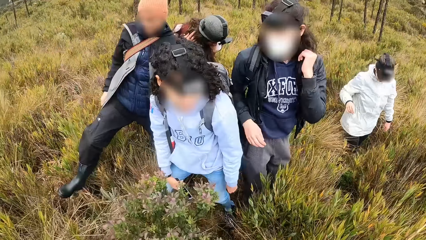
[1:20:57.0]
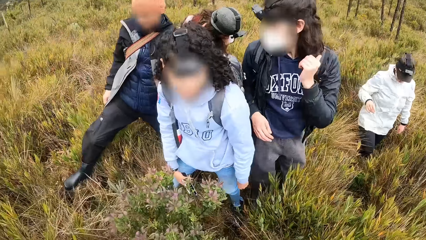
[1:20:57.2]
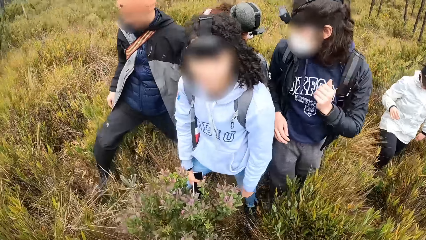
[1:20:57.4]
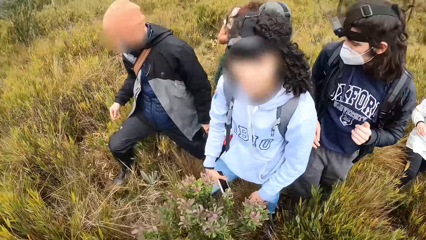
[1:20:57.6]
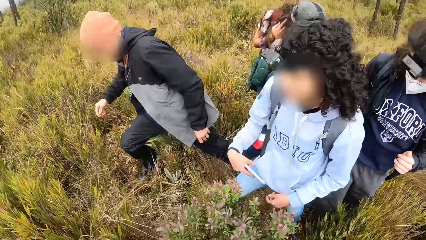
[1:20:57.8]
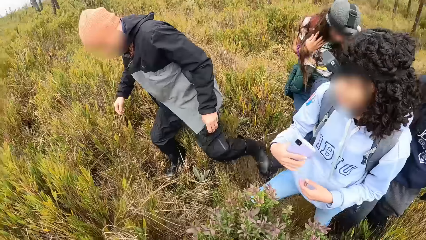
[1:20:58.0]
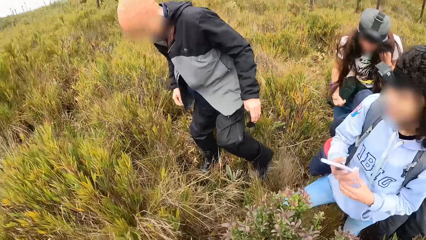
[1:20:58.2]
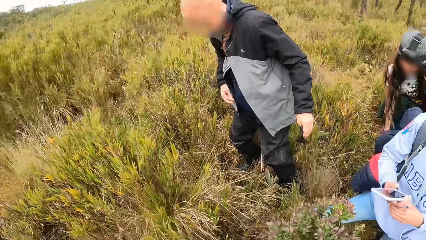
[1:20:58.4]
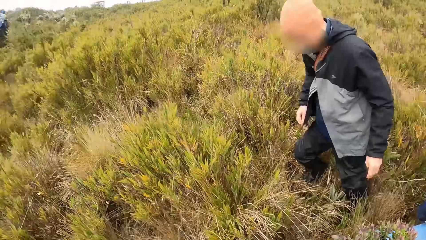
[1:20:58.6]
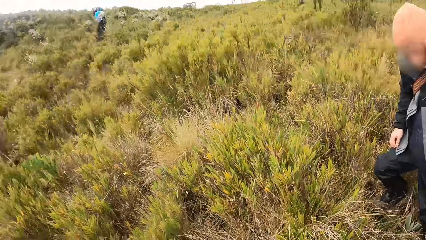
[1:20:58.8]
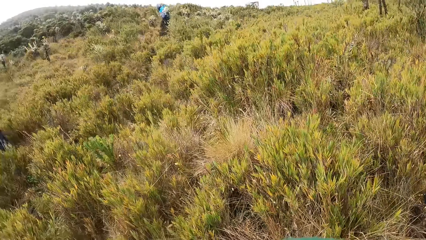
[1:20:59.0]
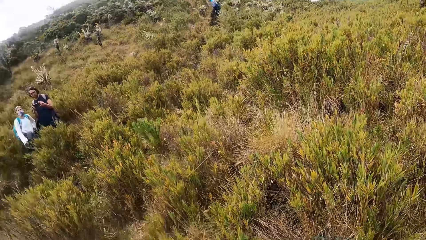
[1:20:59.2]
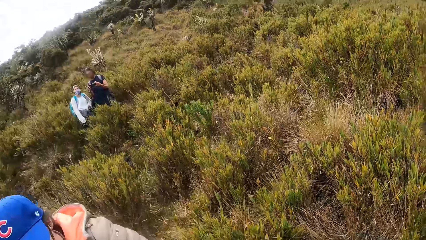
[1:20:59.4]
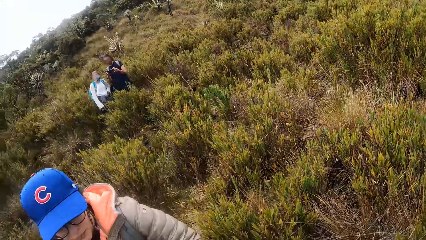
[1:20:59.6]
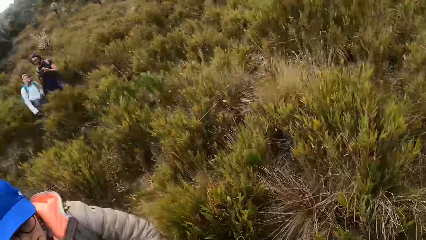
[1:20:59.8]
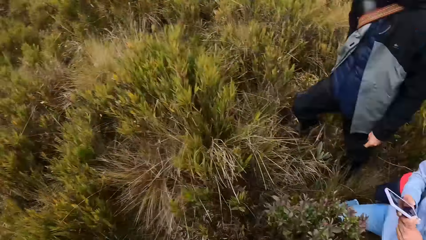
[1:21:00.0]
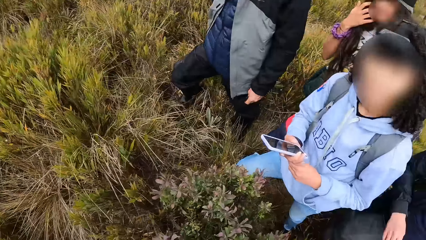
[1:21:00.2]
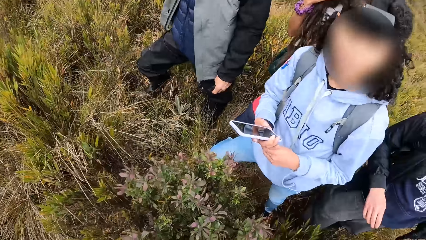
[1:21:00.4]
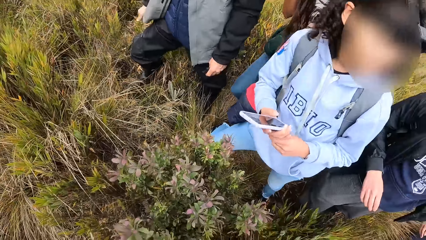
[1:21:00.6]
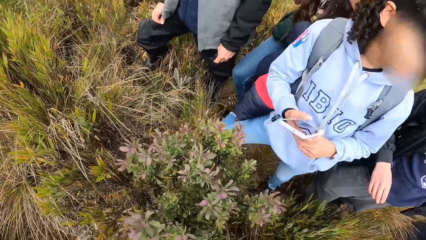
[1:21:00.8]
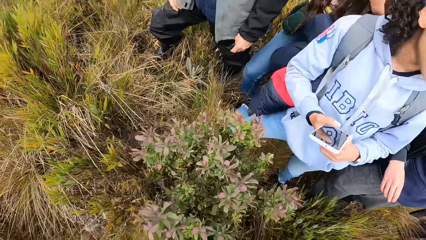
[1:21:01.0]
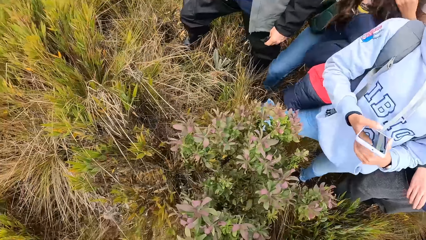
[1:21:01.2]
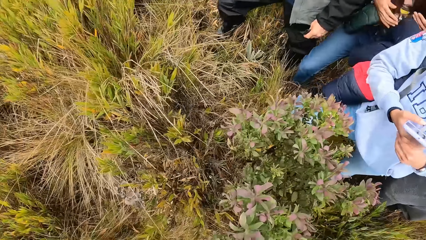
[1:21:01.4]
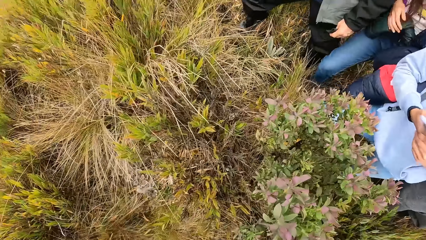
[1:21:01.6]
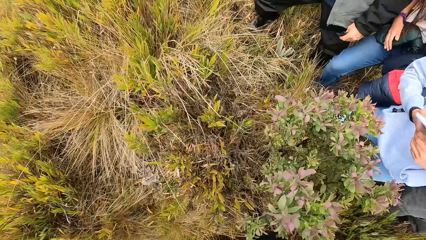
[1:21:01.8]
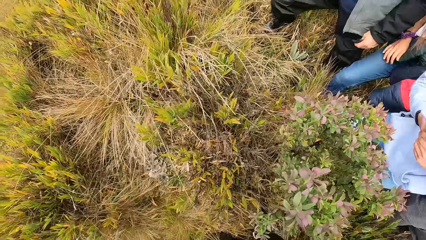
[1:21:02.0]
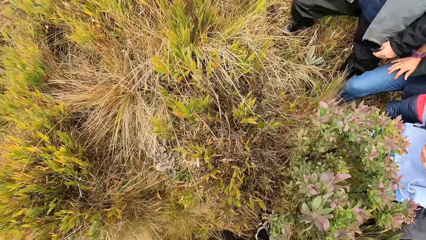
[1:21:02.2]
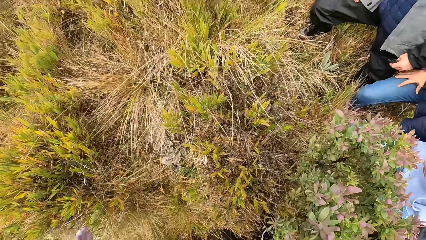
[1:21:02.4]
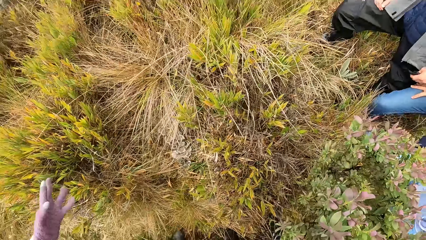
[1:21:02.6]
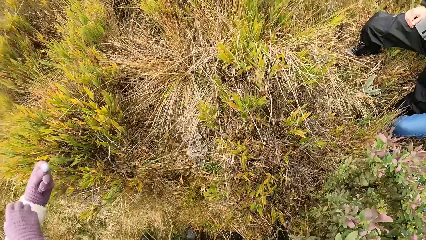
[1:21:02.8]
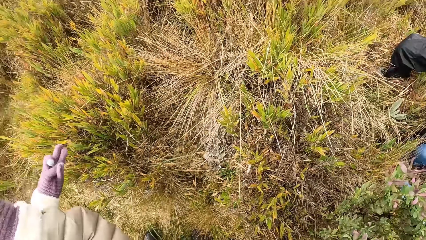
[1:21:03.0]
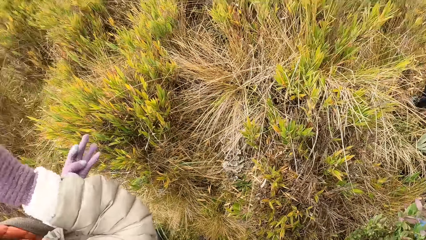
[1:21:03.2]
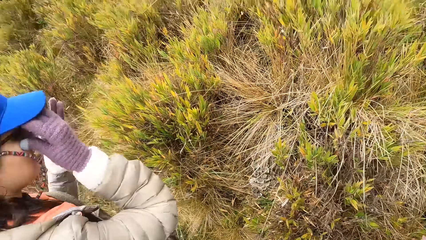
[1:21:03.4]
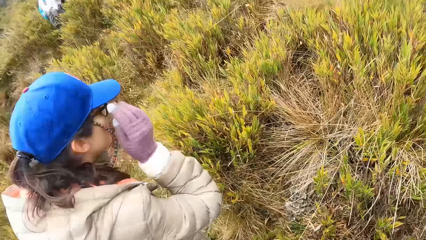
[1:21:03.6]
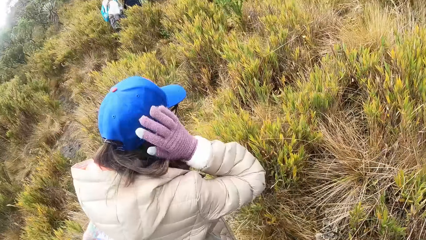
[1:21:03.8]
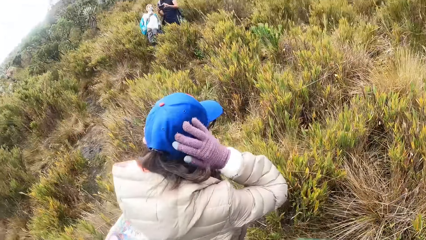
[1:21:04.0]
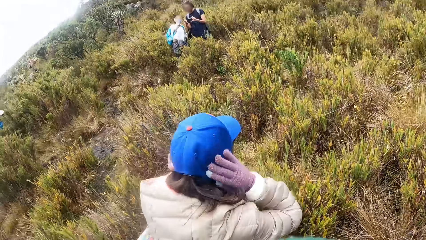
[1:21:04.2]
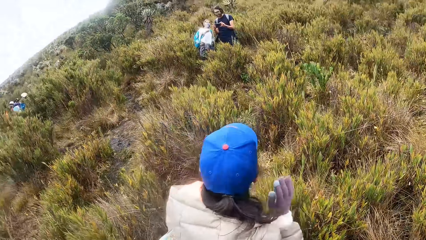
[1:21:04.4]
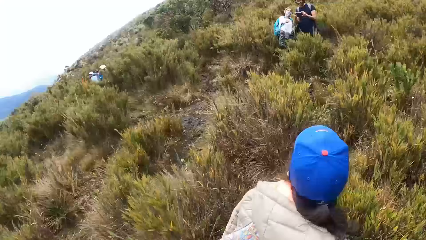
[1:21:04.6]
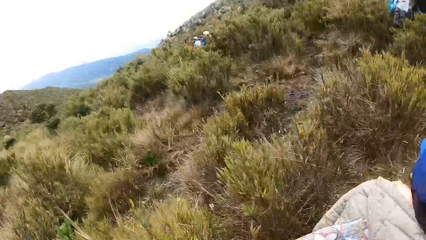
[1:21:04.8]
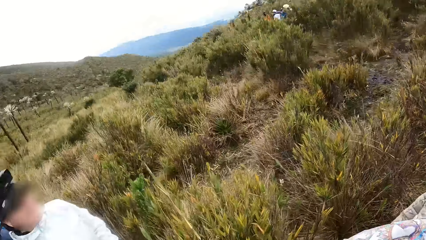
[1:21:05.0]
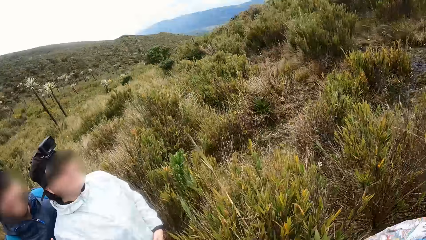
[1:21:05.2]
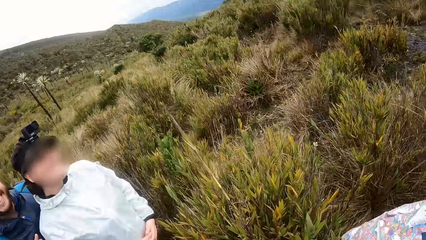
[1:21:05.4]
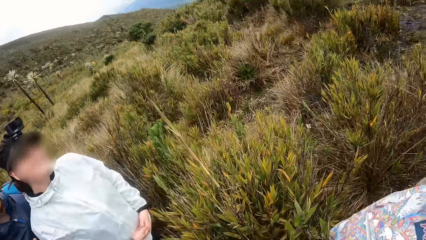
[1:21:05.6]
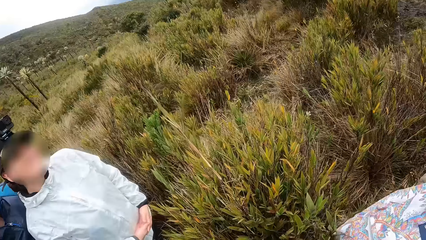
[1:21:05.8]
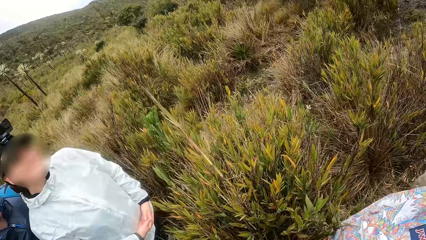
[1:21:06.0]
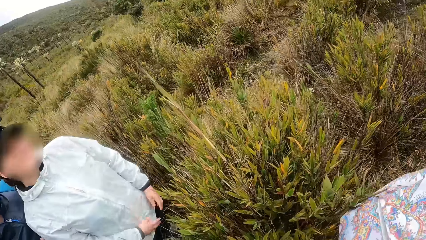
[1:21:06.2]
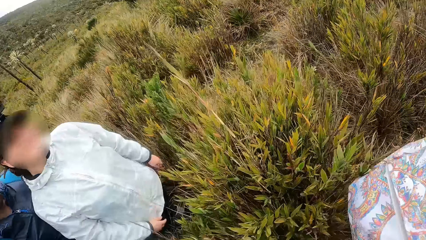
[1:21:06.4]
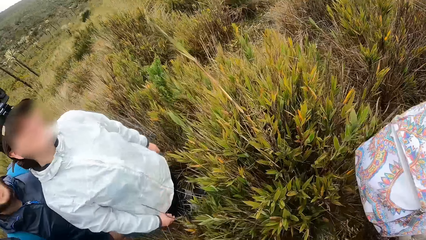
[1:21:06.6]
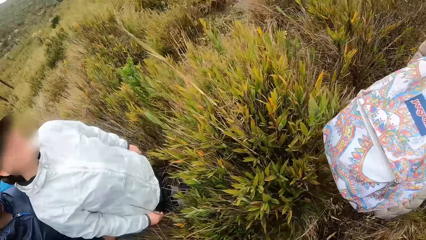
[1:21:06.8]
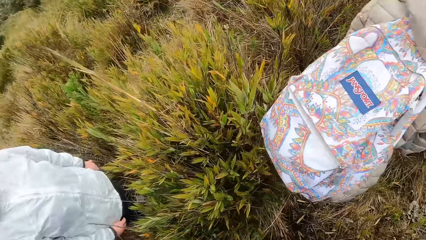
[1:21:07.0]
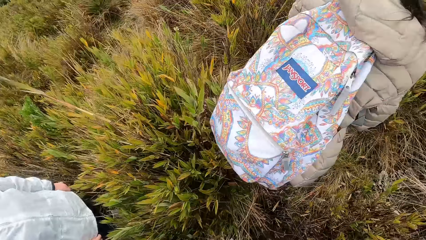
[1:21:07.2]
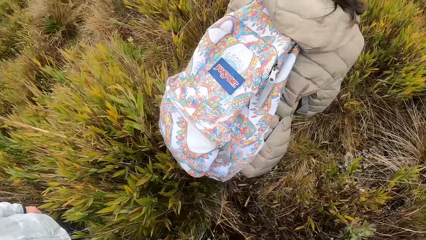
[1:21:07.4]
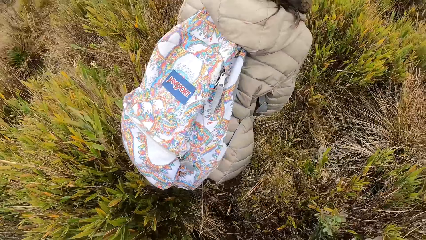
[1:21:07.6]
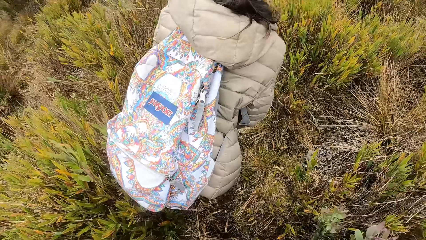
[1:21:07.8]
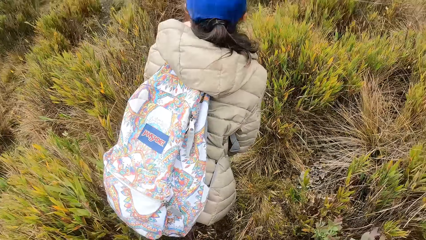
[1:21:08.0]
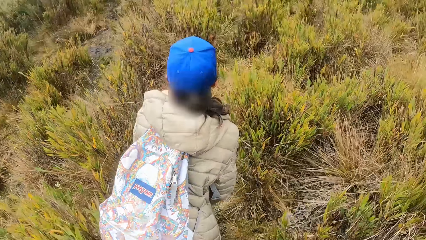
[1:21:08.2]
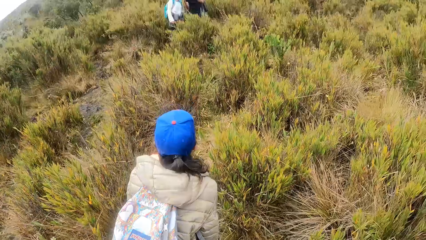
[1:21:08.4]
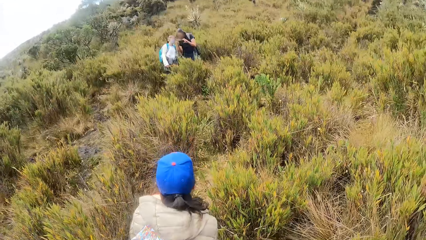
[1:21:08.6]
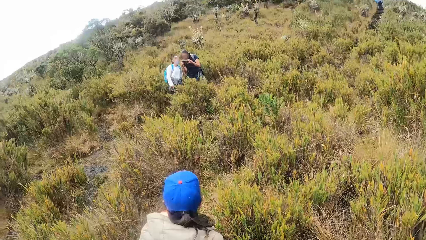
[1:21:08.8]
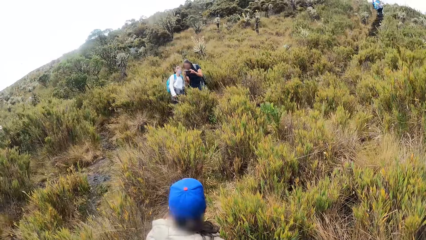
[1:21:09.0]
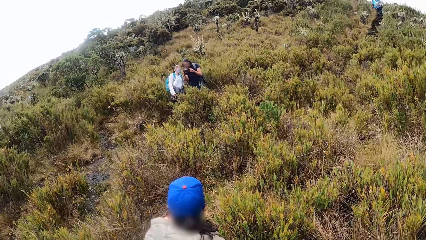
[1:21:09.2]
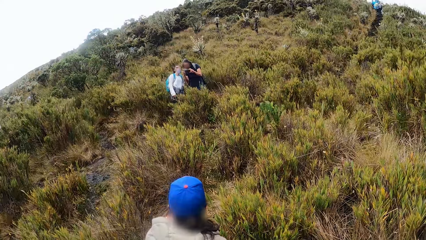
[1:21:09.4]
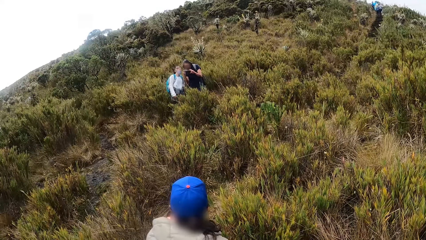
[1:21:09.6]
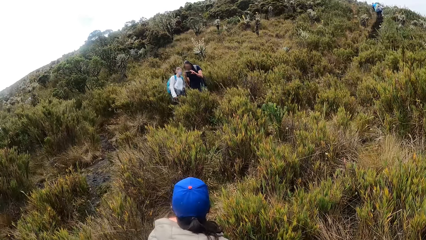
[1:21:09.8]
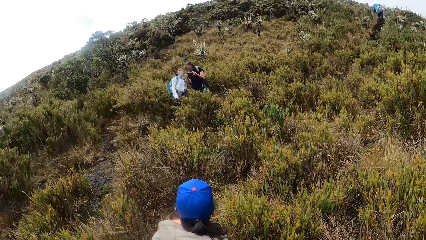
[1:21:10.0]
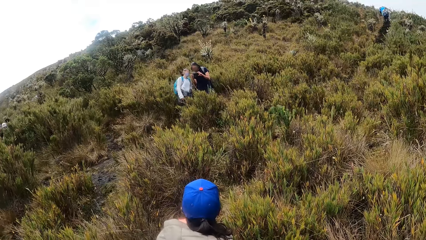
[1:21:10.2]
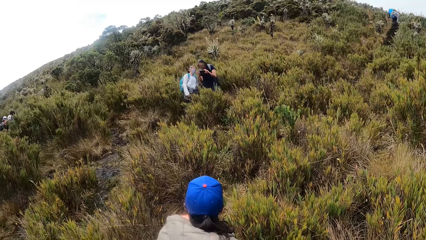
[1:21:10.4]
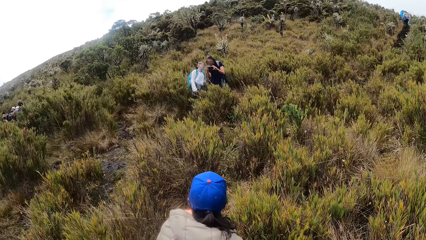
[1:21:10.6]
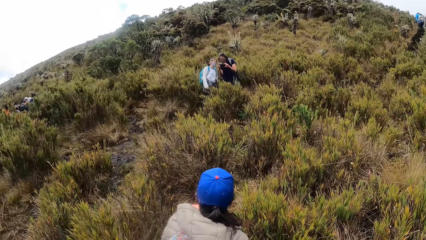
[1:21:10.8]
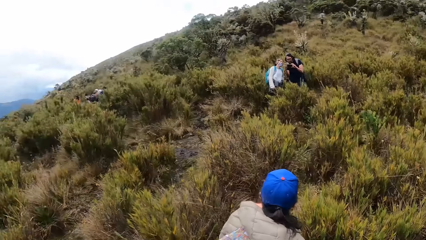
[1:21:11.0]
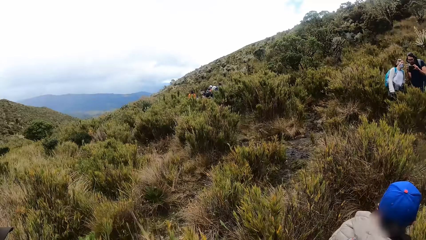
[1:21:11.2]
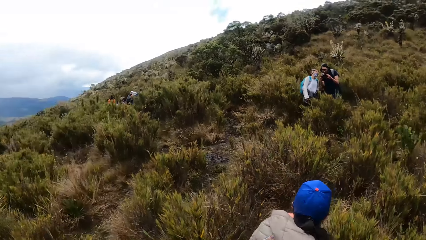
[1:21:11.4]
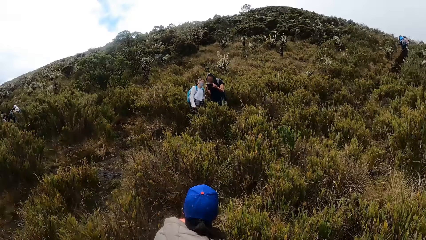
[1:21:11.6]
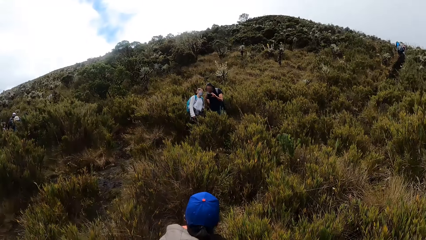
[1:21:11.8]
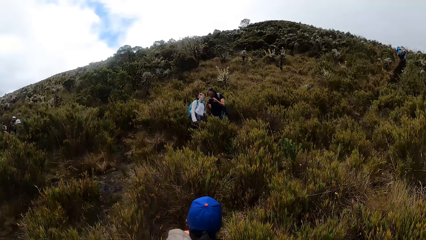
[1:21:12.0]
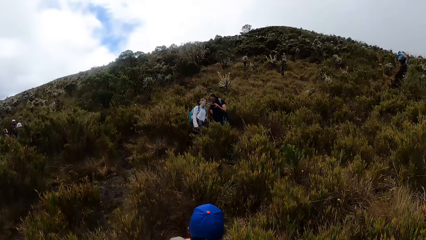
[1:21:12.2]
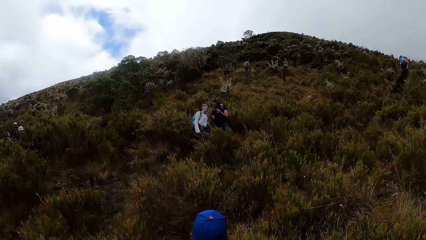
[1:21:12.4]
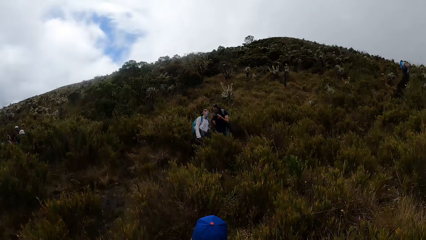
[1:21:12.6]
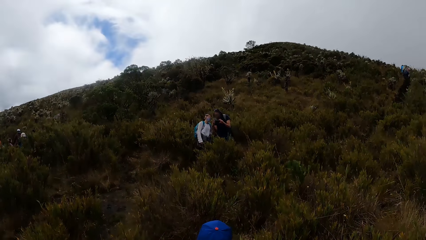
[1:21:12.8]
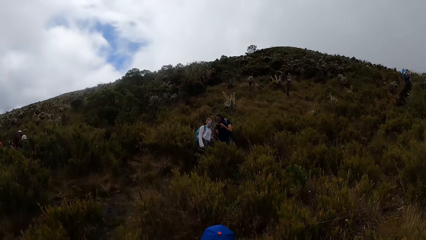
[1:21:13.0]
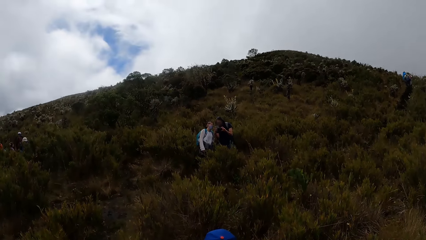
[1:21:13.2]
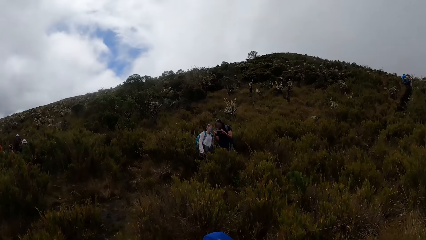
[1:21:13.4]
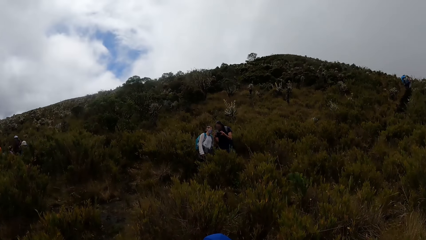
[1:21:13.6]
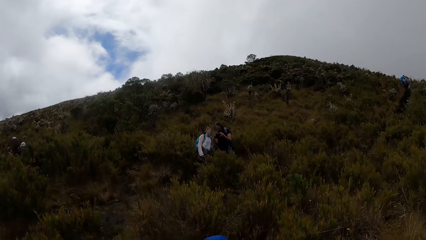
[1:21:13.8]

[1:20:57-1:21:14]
The woman operates a phone in her right hand. The camera wearer looks around. A man takes pictures of the group of people with a phone in his hands.
